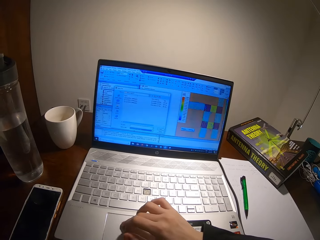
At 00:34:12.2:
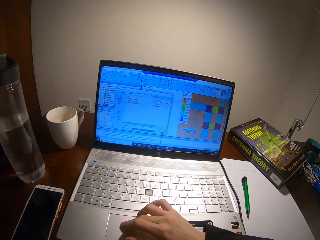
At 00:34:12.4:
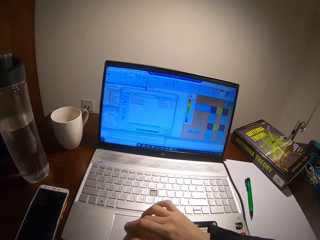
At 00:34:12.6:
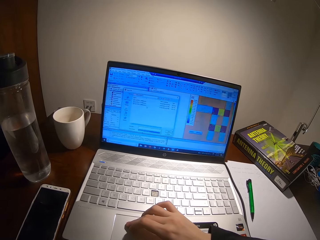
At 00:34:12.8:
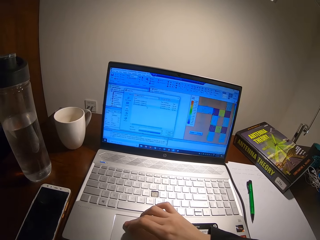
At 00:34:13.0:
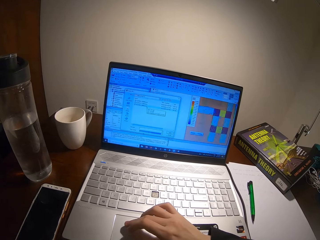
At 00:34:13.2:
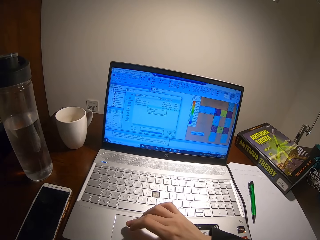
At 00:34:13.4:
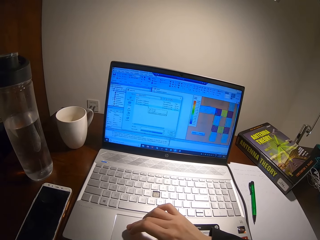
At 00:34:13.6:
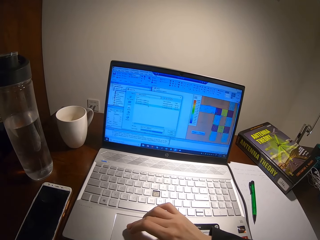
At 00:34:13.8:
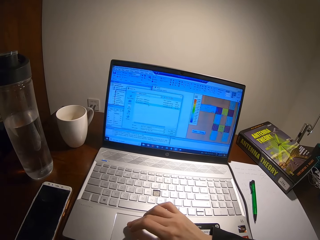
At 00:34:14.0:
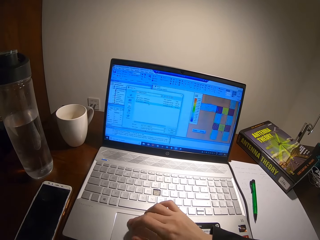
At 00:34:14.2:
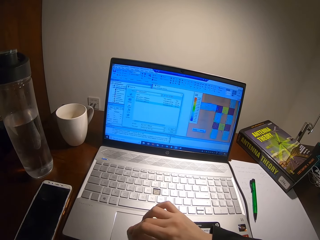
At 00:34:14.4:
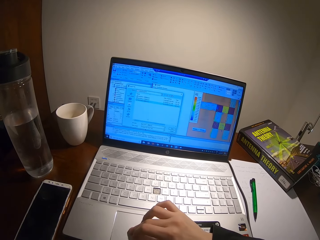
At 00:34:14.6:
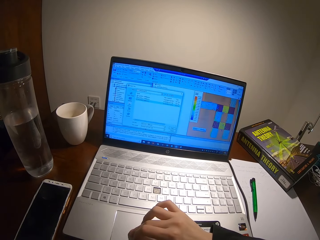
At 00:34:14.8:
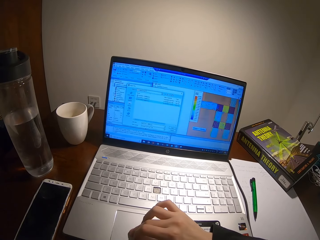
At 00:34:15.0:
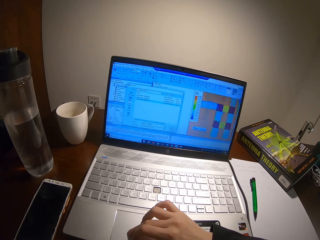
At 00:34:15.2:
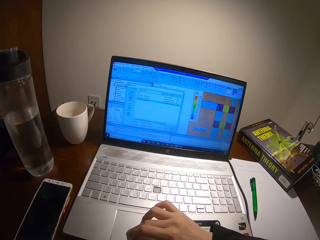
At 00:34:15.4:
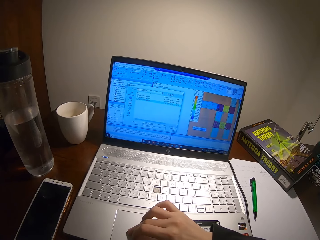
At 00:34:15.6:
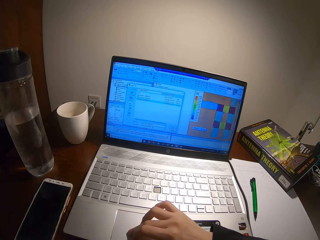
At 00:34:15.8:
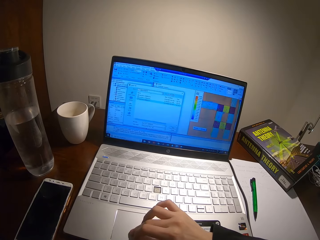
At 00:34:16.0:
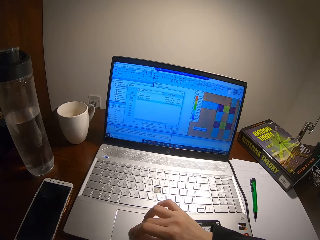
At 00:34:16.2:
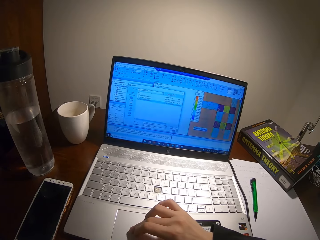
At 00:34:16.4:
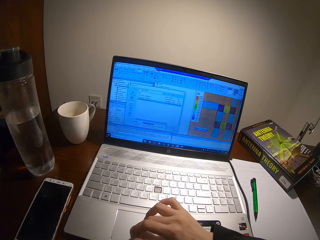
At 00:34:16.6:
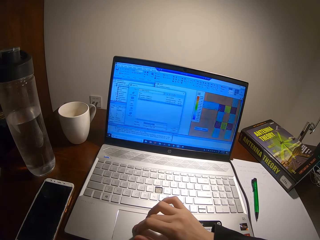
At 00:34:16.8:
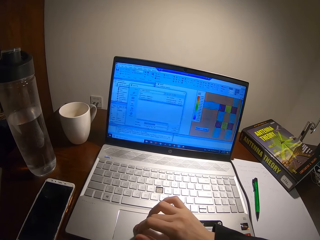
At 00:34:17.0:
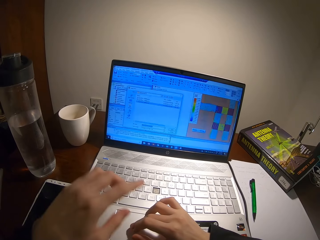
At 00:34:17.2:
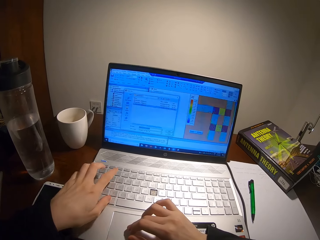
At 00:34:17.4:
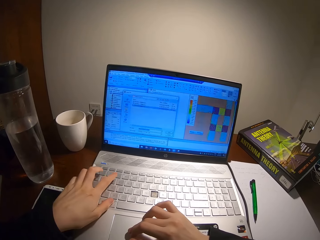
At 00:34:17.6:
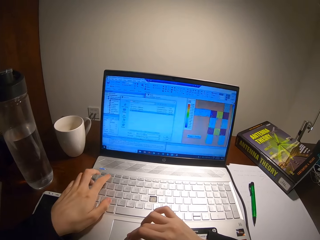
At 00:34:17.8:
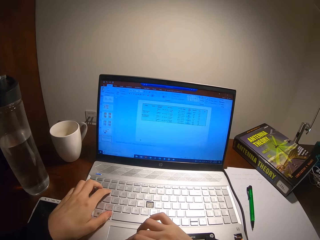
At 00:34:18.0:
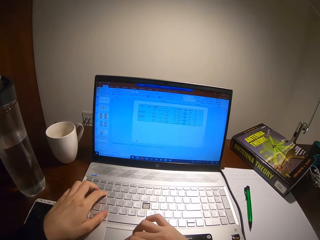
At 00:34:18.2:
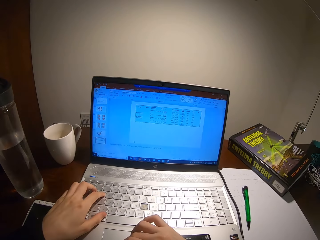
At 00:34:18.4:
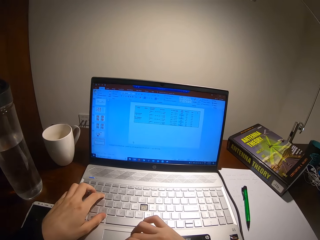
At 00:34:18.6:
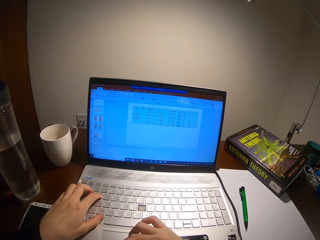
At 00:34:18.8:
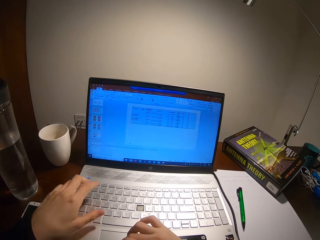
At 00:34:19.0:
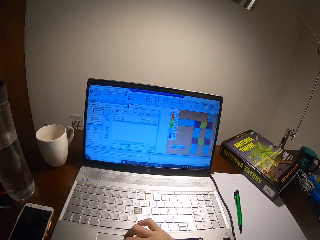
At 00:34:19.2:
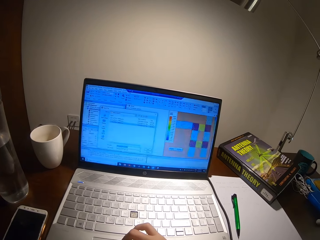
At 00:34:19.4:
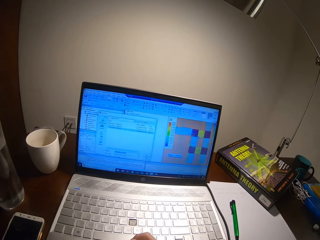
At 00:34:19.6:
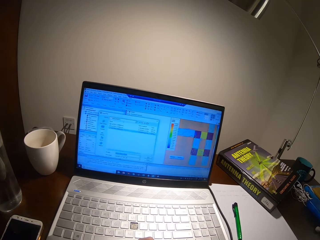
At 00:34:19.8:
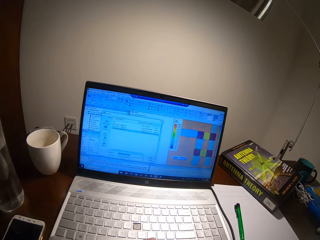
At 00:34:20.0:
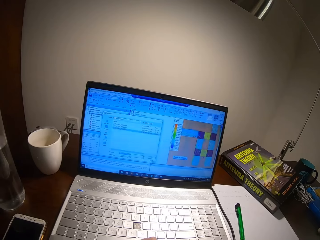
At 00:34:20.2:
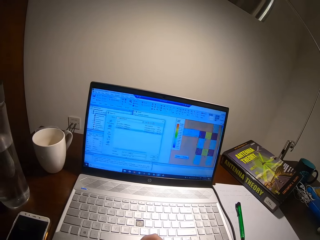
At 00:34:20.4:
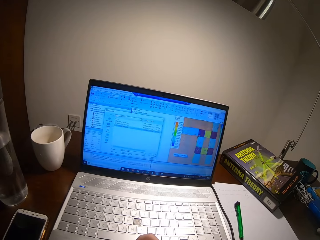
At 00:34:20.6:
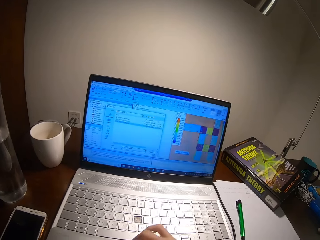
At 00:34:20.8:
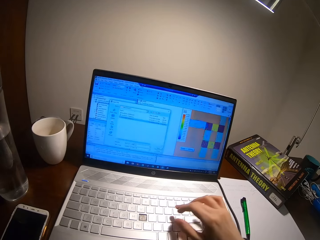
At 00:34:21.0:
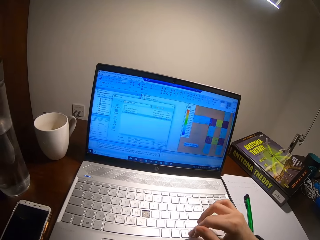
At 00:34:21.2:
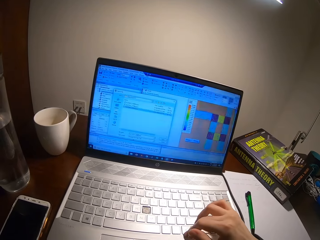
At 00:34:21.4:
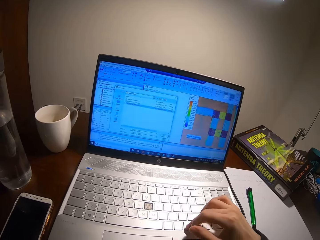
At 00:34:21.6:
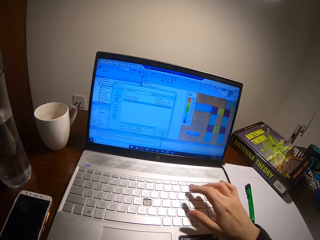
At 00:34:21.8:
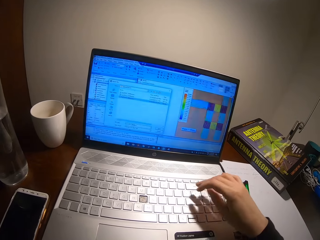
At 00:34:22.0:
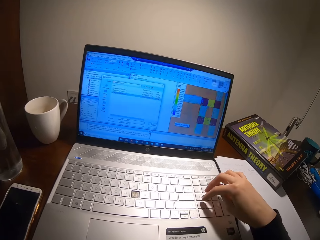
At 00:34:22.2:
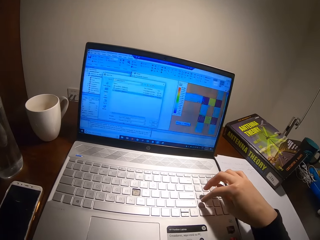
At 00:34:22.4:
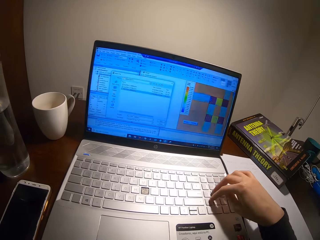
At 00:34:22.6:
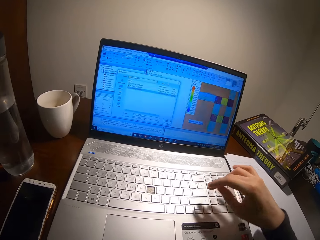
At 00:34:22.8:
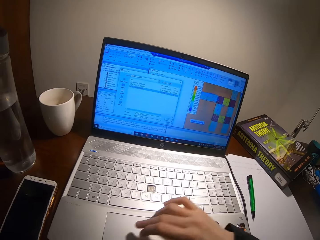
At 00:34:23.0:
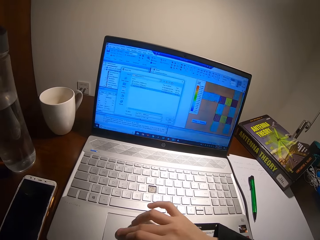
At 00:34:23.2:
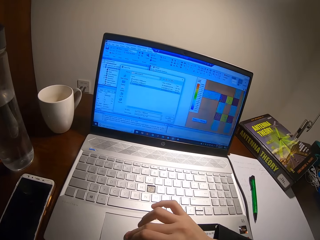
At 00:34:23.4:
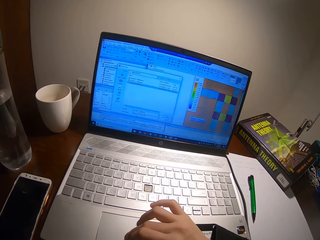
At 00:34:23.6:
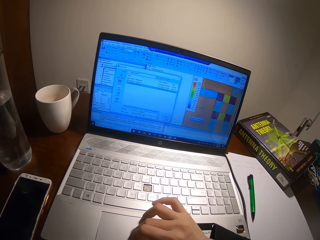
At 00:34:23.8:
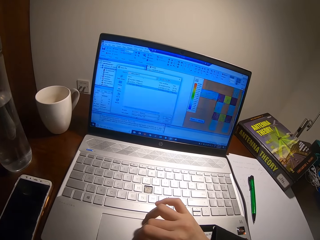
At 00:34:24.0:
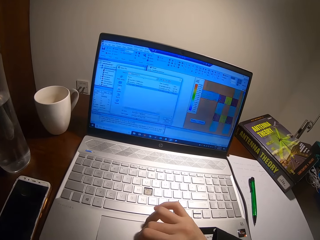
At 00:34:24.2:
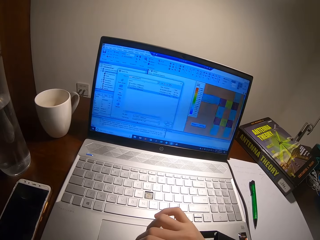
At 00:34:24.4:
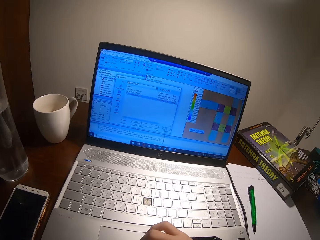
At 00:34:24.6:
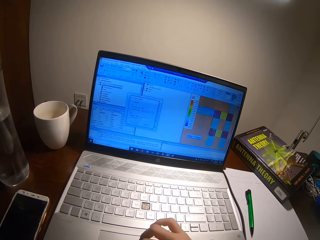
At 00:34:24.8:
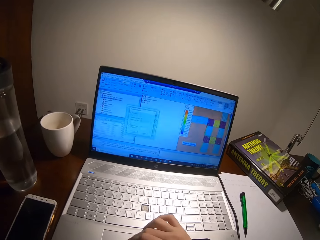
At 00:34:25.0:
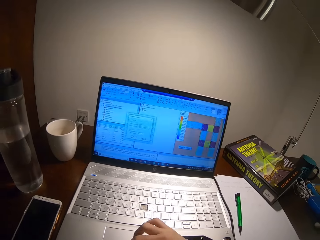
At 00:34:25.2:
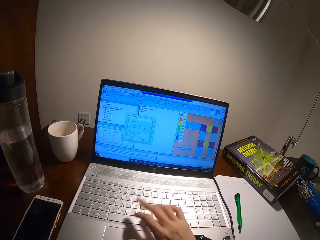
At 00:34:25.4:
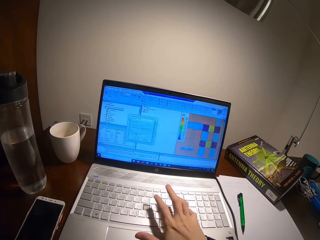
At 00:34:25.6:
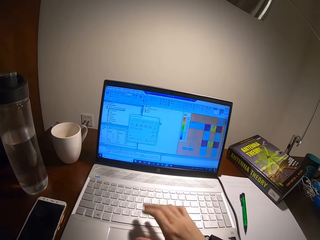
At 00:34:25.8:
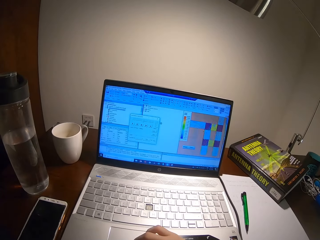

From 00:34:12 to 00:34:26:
The camera wearer places a hand on the laptop. He retracts the hand from the laptop. He uses his laptop.

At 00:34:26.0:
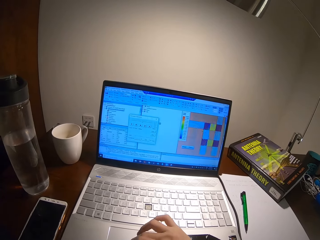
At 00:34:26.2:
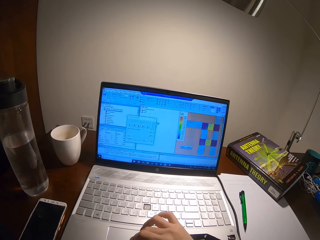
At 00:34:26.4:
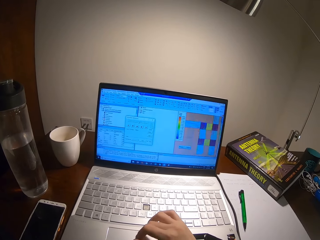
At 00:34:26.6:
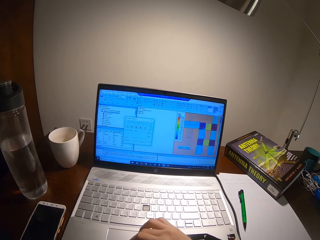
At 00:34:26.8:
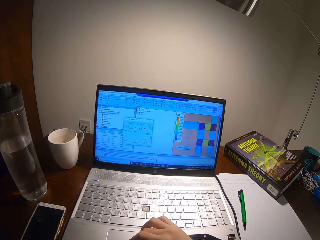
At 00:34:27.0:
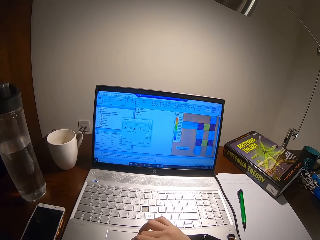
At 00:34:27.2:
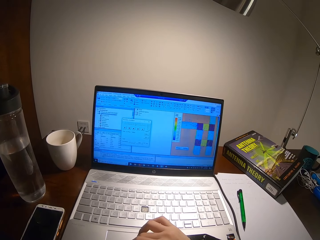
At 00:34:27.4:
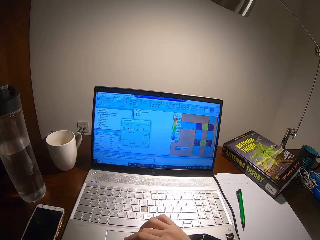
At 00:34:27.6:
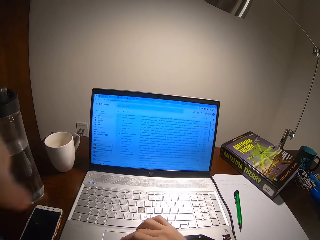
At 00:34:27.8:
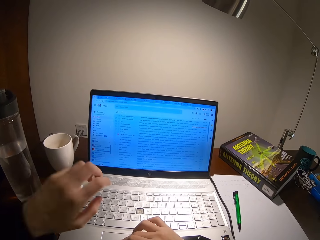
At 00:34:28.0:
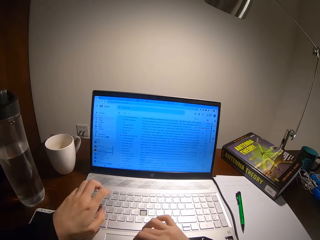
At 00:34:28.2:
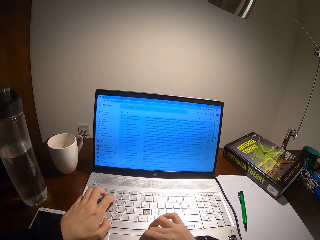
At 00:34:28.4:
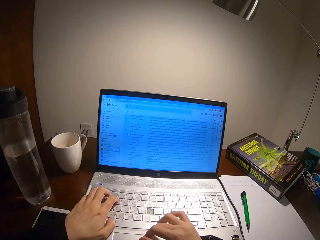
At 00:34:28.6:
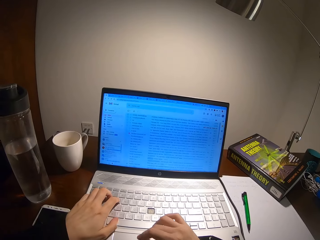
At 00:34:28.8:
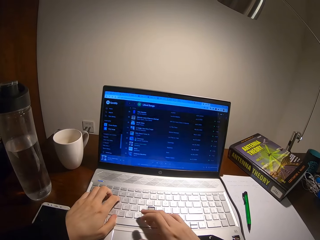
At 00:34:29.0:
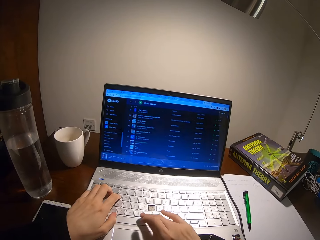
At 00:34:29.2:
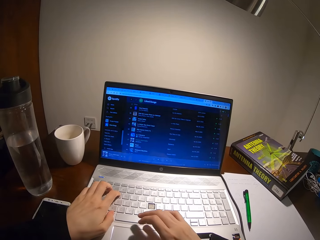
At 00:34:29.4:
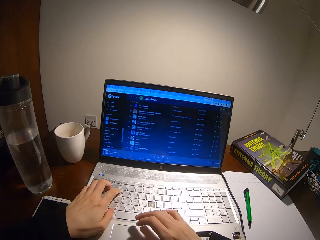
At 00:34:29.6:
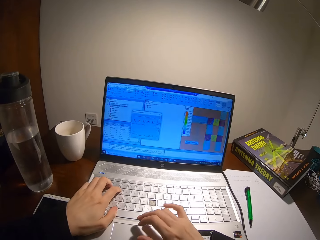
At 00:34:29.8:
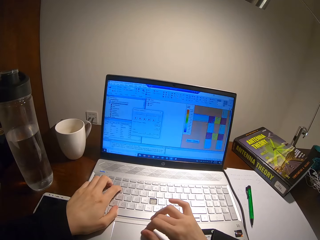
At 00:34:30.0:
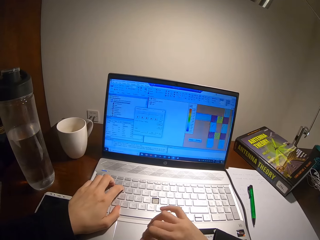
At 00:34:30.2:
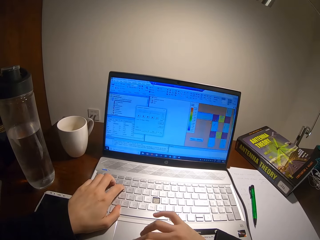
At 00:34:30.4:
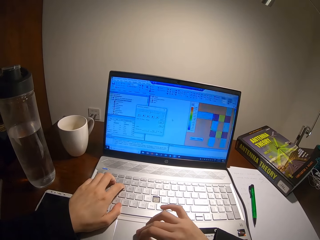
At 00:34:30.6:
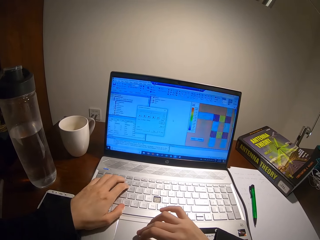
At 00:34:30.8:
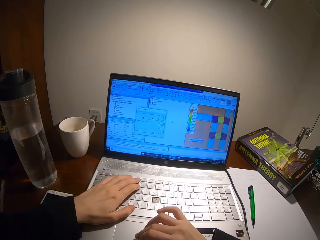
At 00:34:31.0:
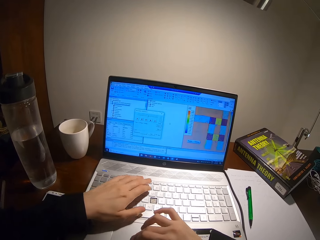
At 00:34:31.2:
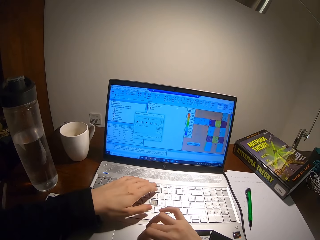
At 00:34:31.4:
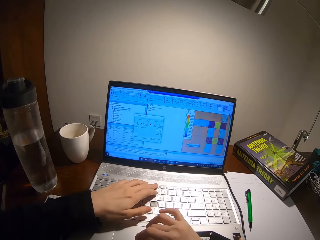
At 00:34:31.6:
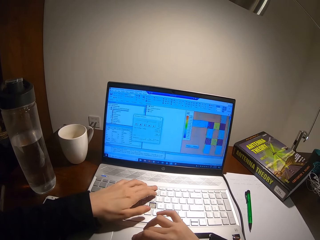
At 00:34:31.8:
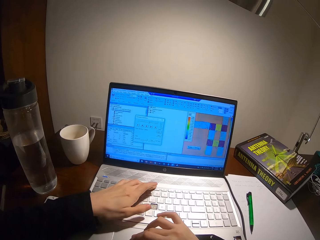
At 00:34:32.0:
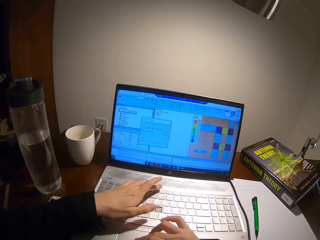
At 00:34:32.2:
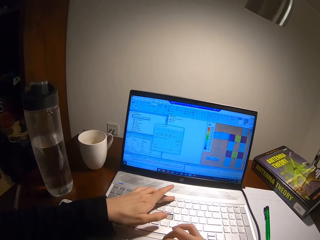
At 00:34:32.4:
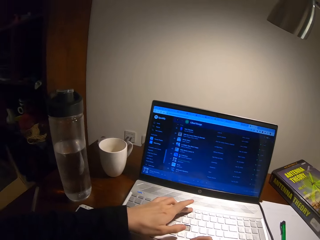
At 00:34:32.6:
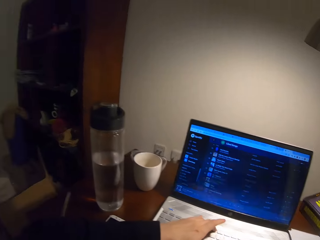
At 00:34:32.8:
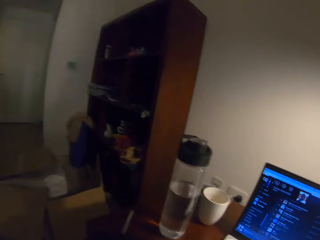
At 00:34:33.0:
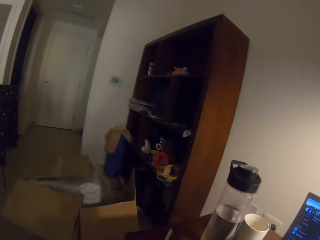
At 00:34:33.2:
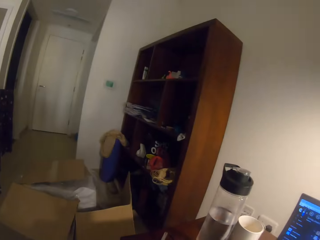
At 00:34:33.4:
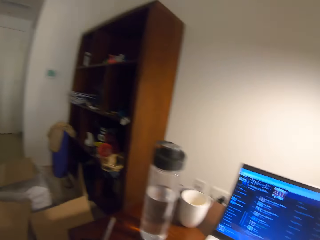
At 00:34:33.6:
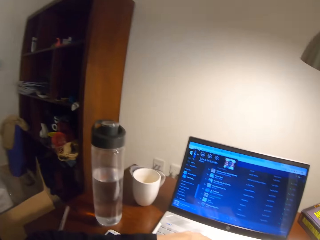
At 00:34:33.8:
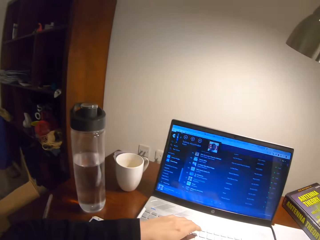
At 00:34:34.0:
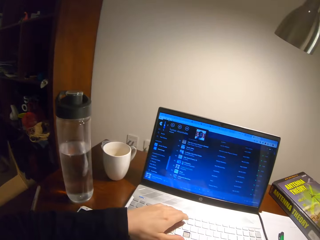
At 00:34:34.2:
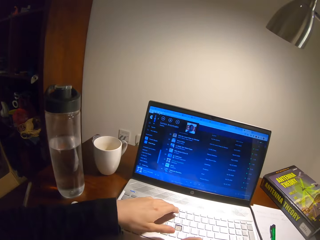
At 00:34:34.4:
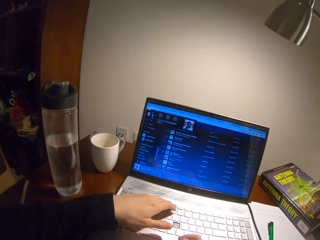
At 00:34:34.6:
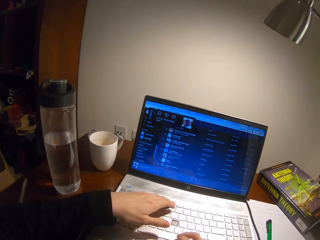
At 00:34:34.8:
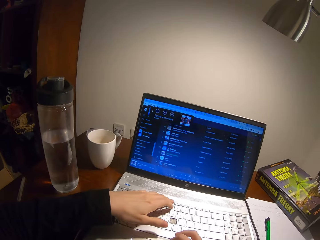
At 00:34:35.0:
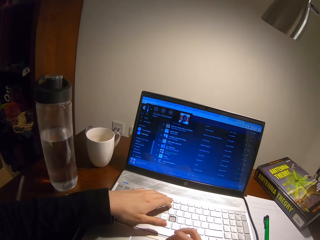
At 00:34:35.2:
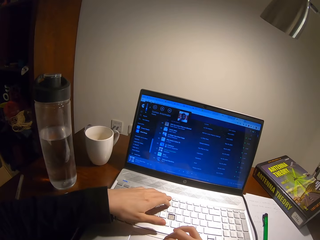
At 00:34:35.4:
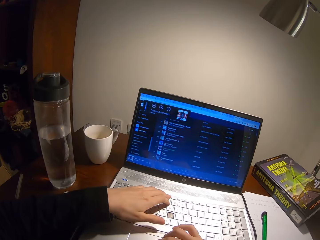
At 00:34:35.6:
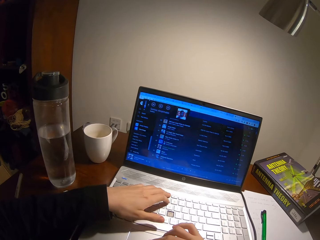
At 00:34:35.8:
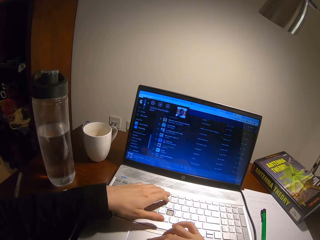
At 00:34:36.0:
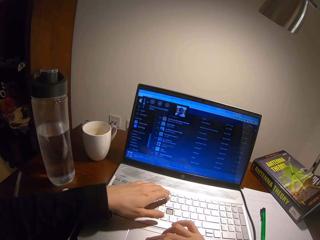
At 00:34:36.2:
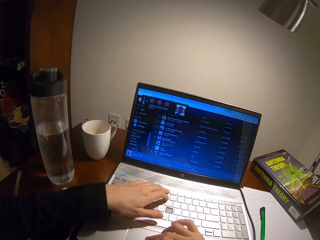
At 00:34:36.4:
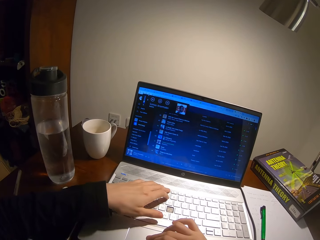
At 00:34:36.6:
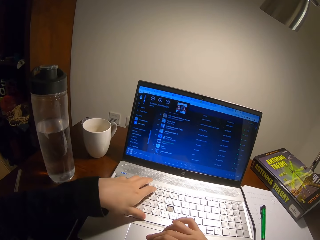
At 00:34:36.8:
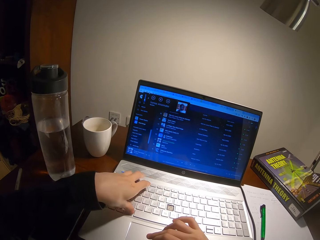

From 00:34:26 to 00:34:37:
The camera wearer places a hand on the laptop. He plays music on his laptop. He looks around. He browses on the laptop.
